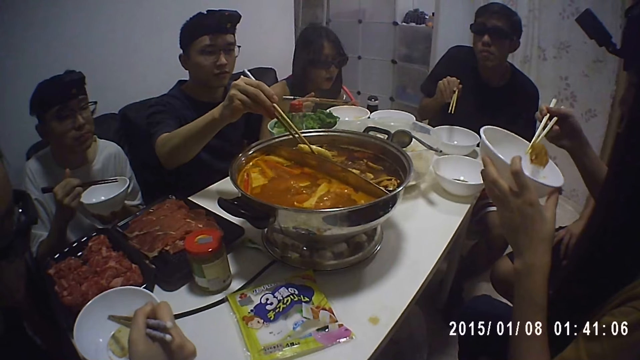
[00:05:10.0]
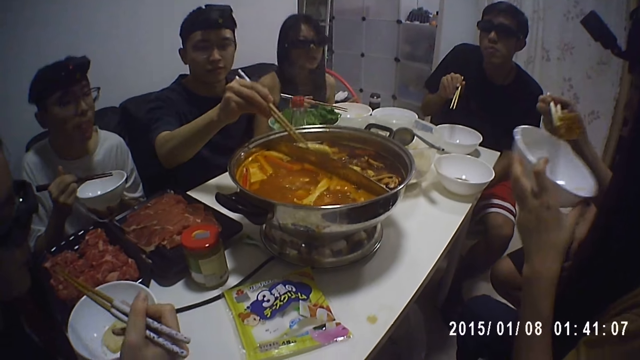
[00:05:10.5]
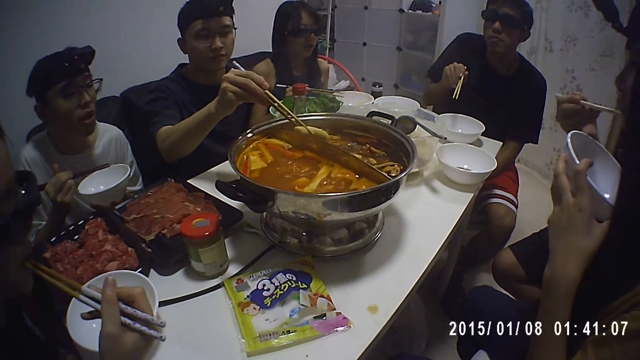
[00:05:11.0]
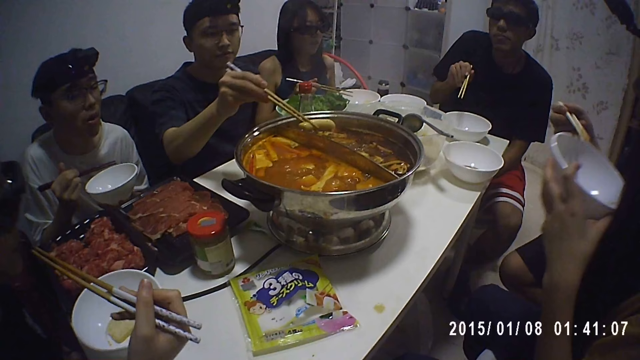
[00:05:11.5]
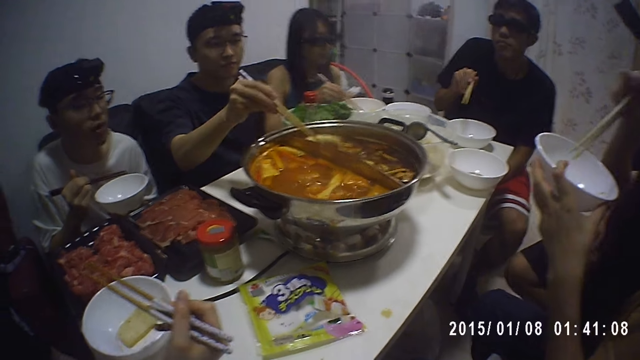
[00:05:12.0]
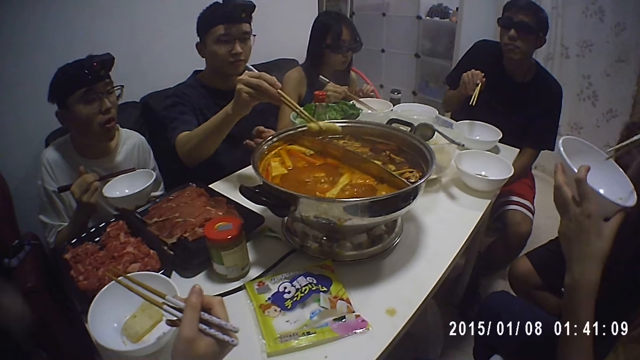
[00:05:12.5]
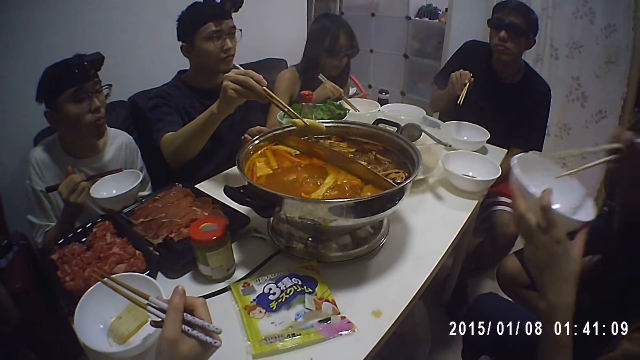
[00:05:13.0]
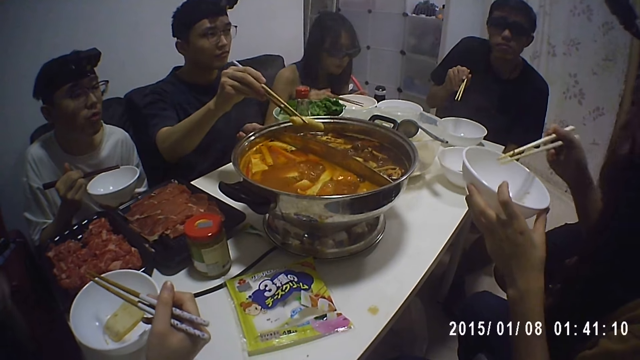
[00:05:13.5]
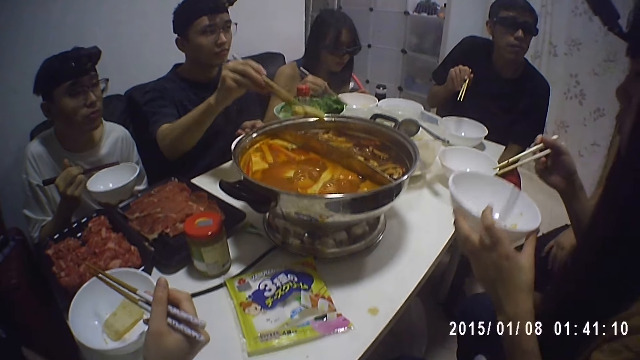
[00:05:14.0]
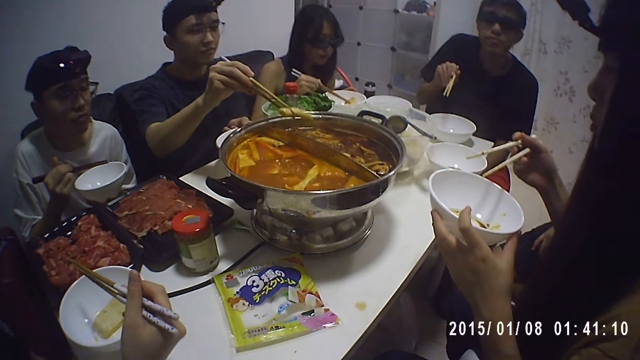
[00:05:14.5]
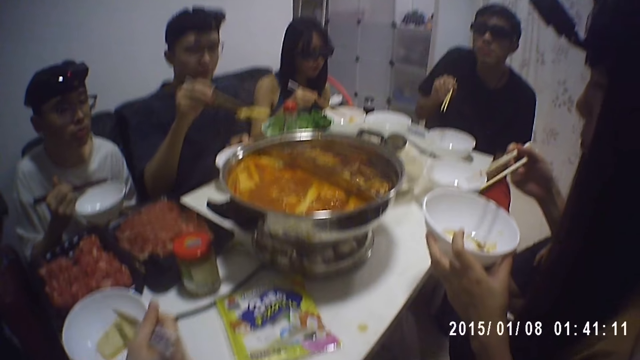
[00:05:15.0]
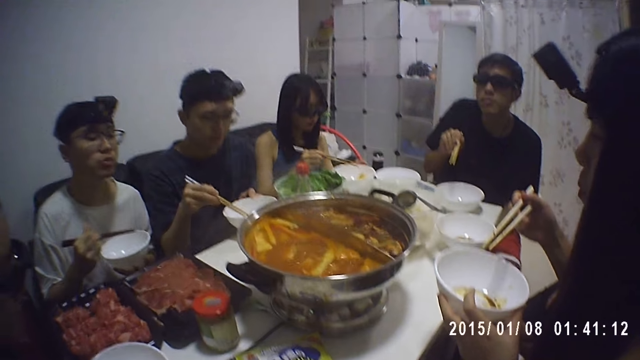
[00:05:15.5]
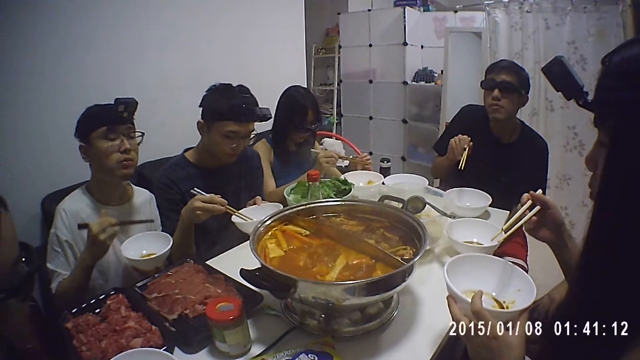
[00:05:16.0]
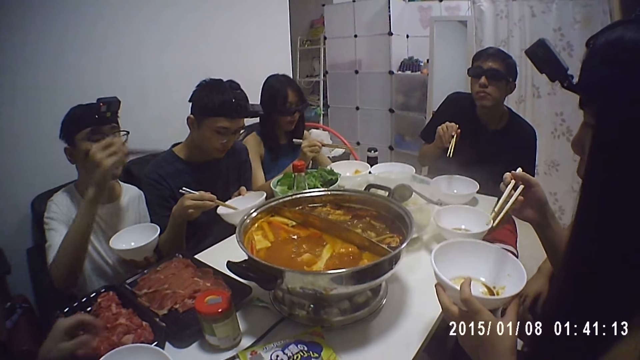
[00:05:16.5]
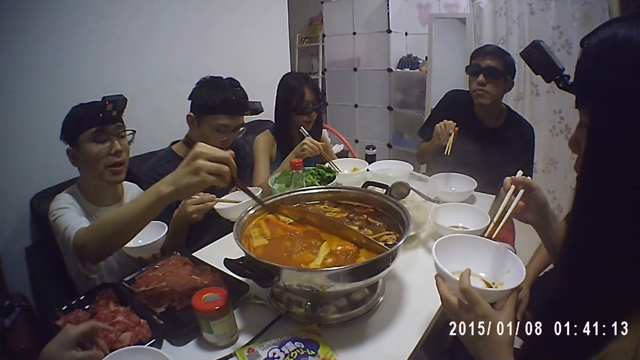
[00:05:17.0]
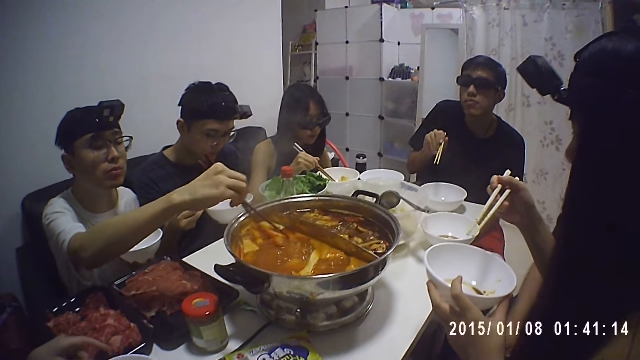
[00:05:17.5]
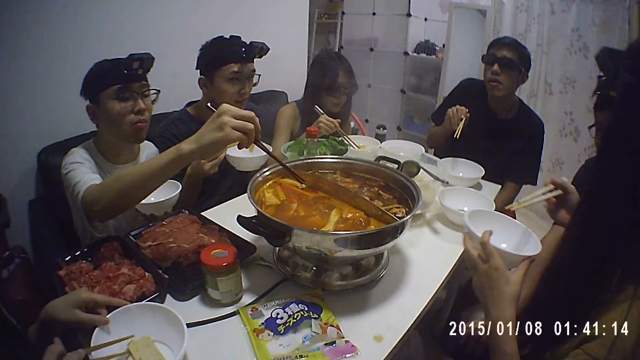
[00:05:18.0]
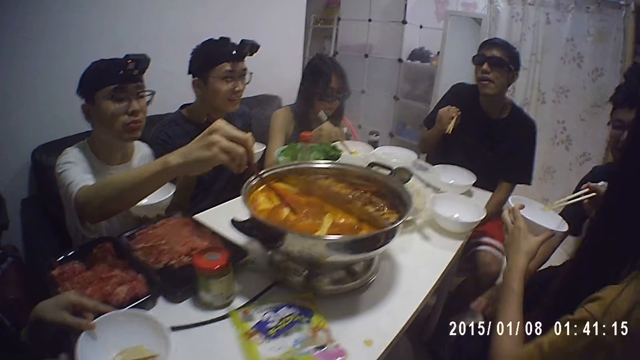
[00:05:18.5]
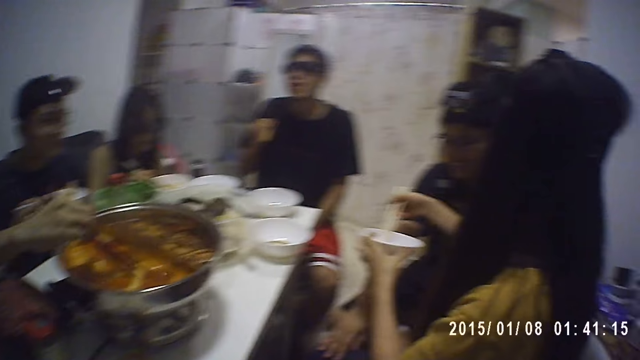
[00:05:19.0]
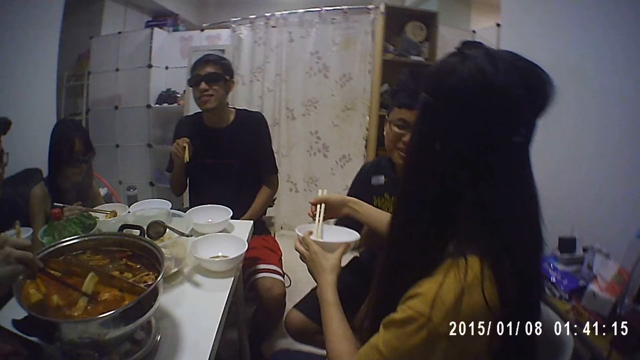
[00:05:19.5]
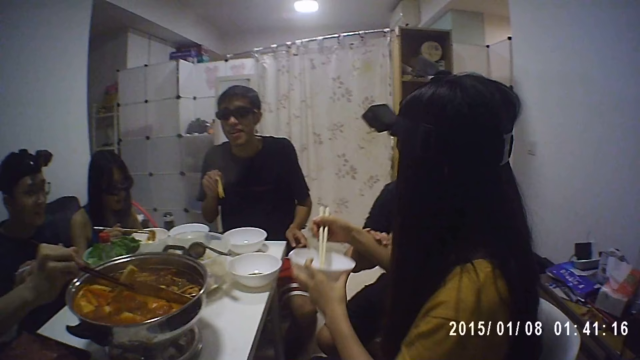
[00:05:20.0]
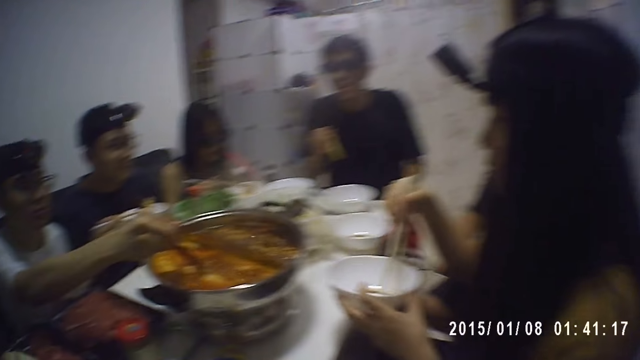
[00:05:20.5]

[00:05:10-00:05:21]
A person picks the beef from the serving dish. A man serves food from the pot to his plate with the chopsticks in his right hand. Another man interacts with a woman.

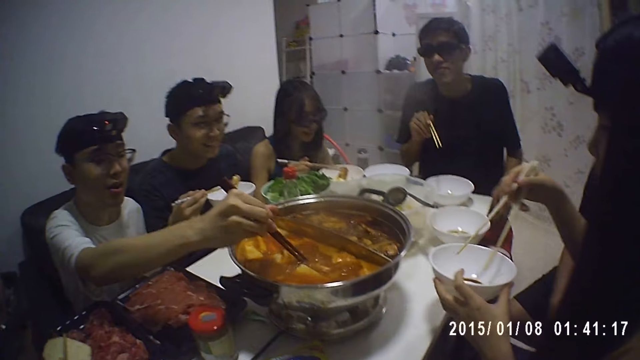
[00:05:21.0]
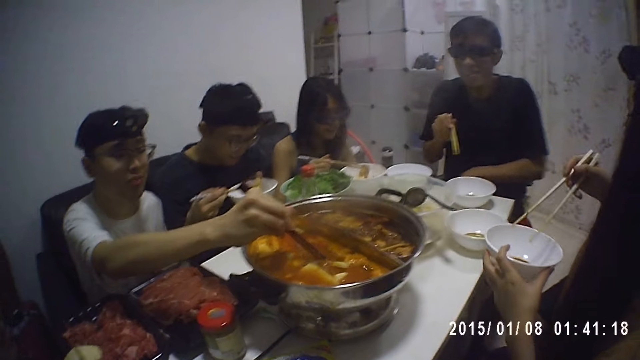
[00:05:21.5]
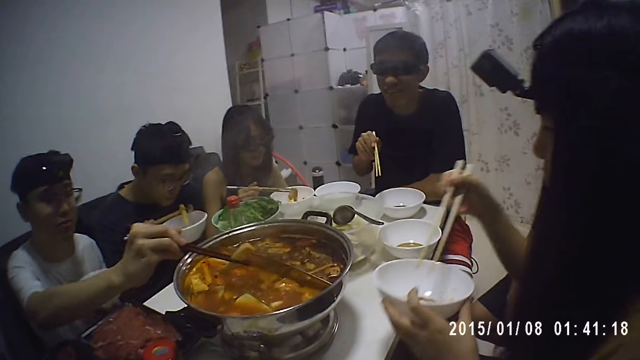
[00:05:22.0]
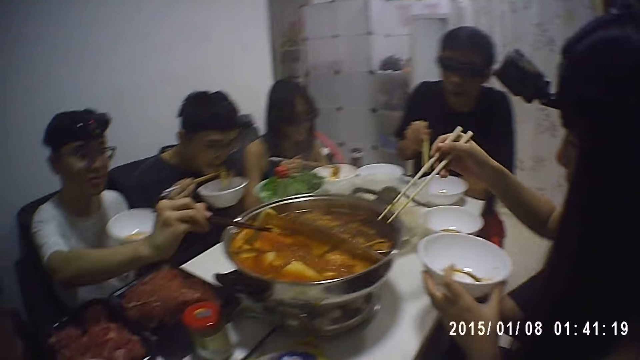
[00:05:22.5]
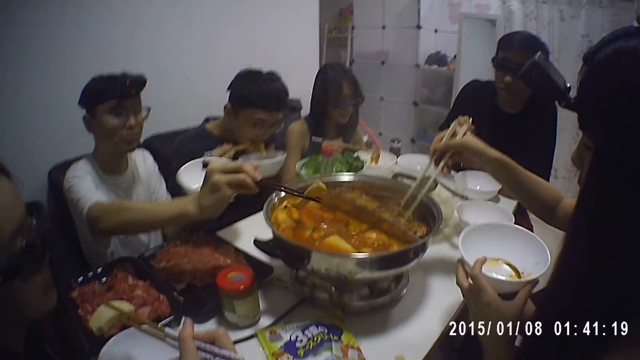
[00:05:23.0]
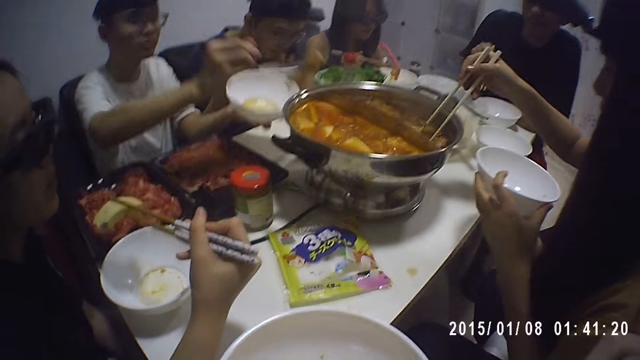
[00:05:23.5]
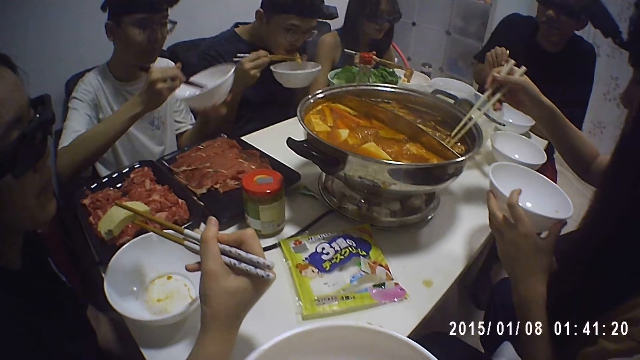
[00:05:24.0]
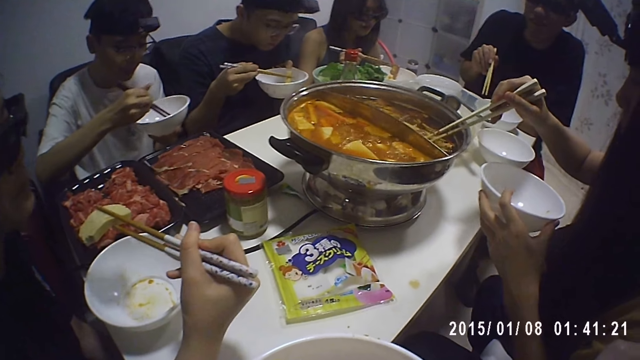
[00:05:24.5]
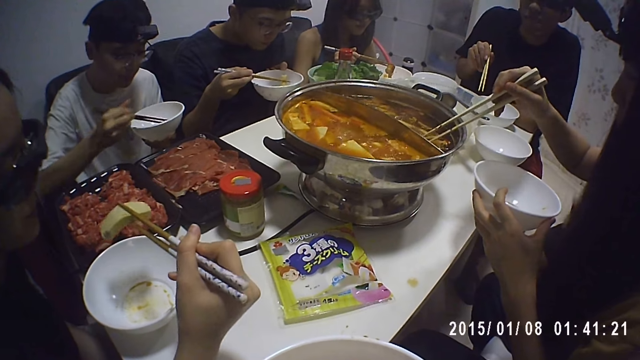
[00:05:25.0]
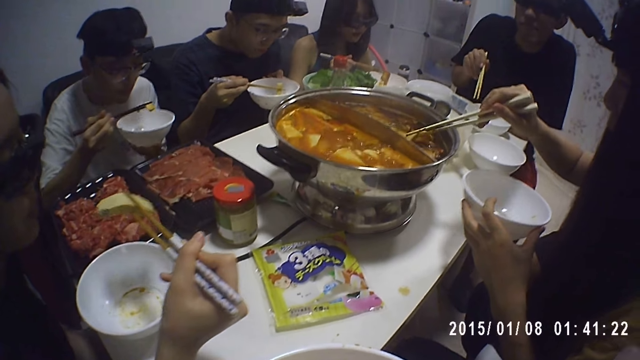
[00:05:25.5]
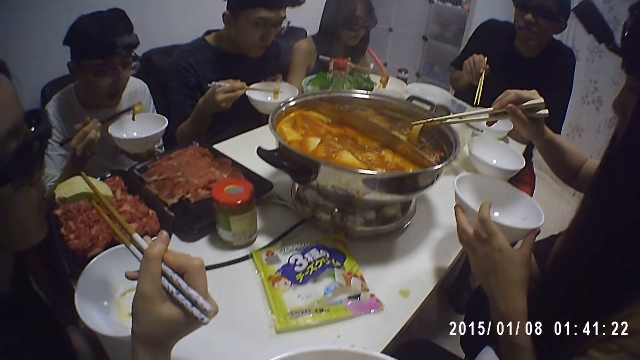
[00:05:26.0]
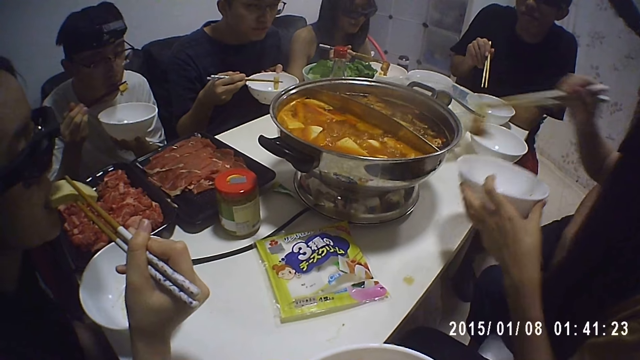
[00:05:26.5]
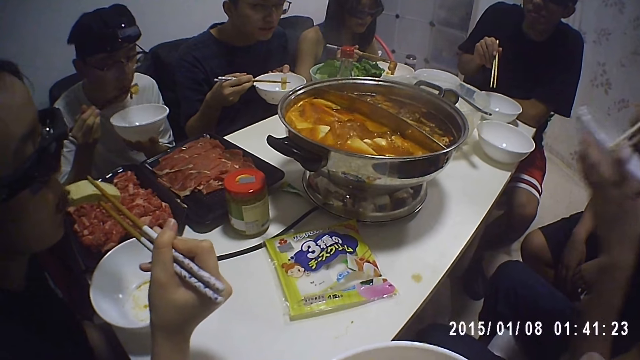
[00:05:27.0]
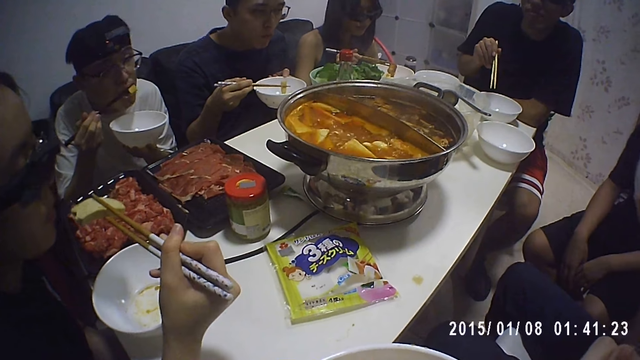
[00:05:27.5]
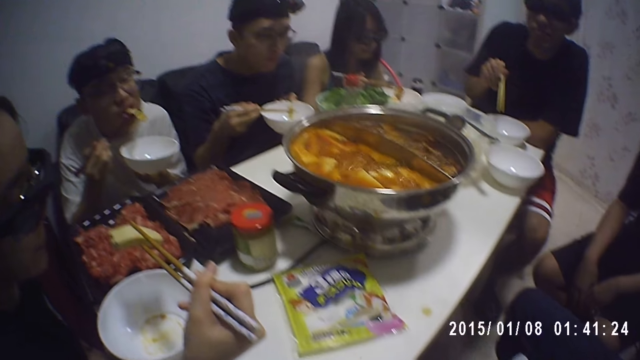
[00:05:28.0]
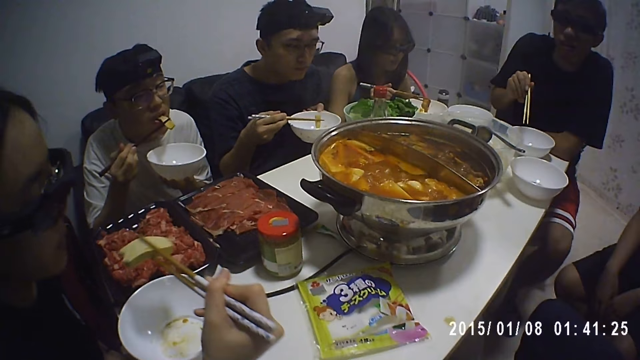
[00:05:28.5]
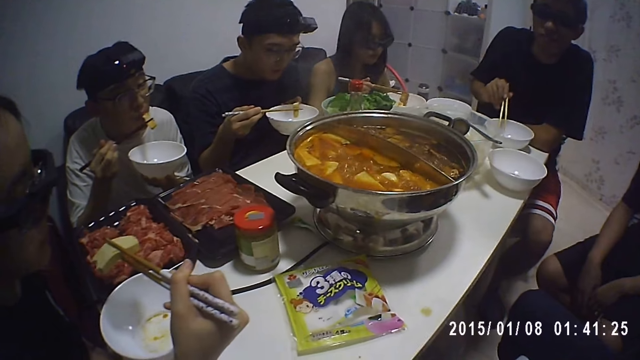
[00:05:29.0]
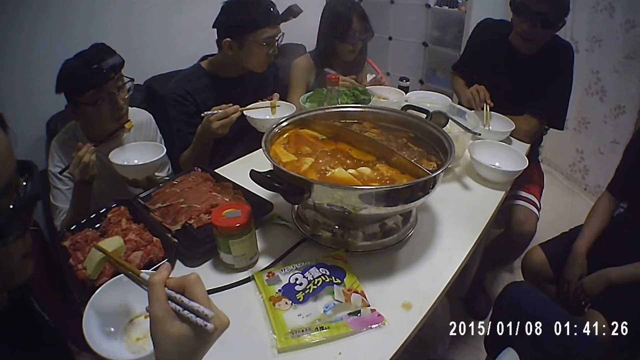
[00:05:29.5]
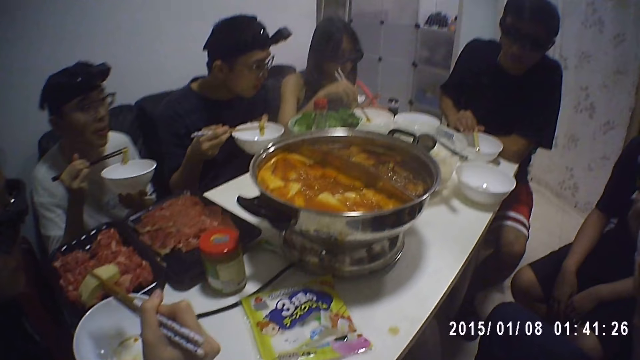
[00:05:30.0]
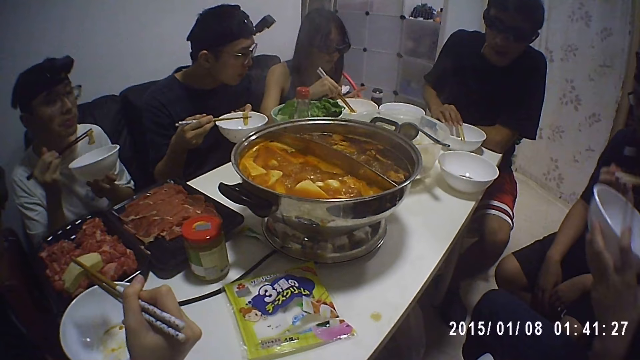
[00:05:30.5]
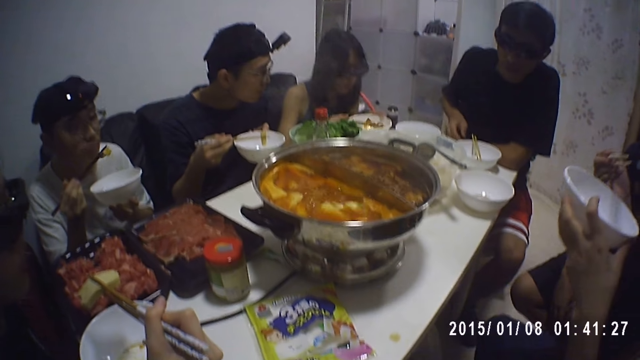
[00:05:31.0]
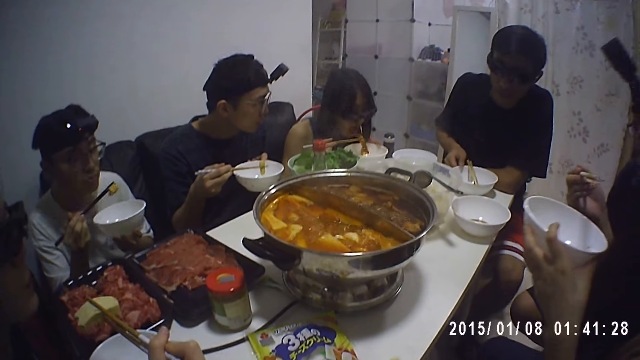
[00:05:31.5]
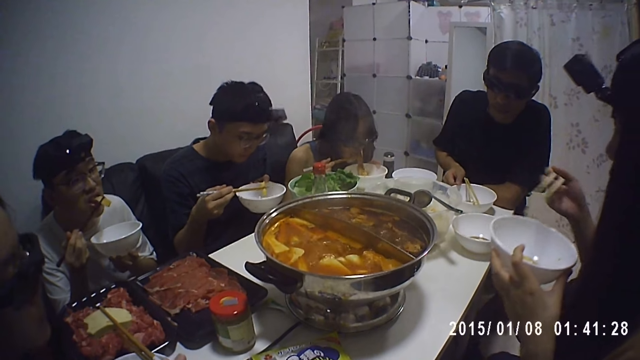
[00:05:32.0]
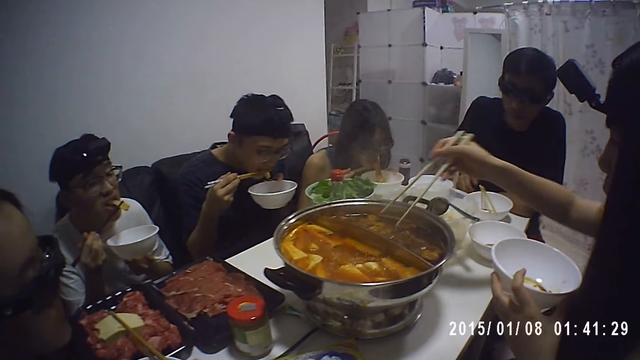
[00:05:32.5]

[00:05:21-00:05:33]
A man serves food from the pot to his plate with the chopsticks in his right hand. A woman serves food from the pot to her plate with the chopsticks in her right hand. Another woman eats the food in the chopsticks in her right hand. Another man eats the food in the chopsticks in his right hand. The first man eats the food in the chopsticks in his right hand.
